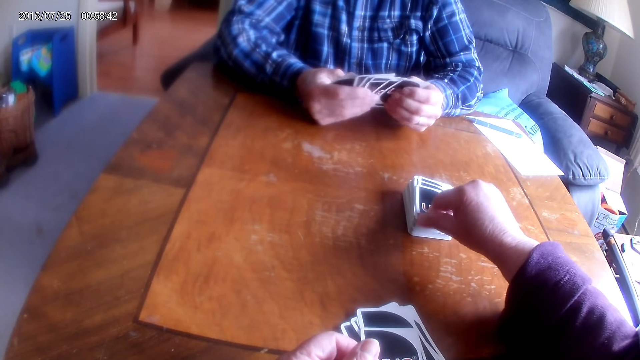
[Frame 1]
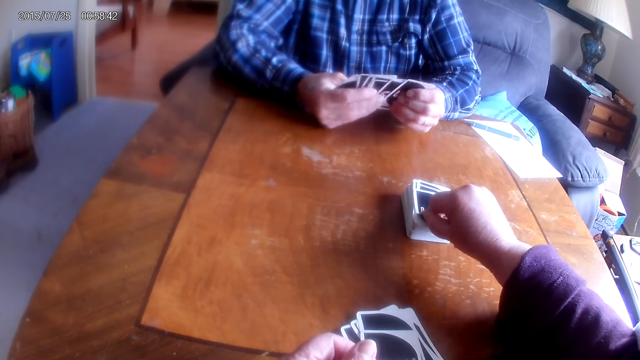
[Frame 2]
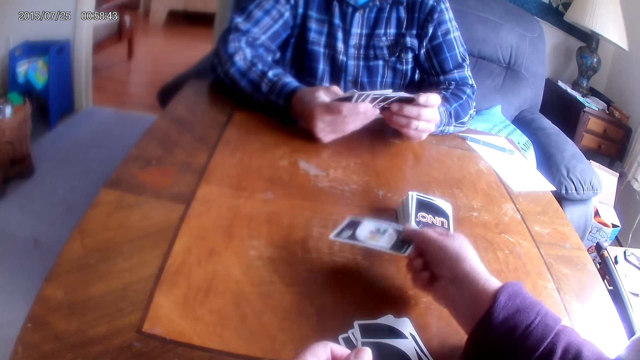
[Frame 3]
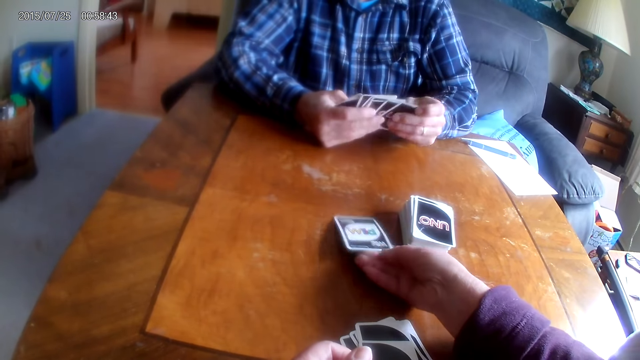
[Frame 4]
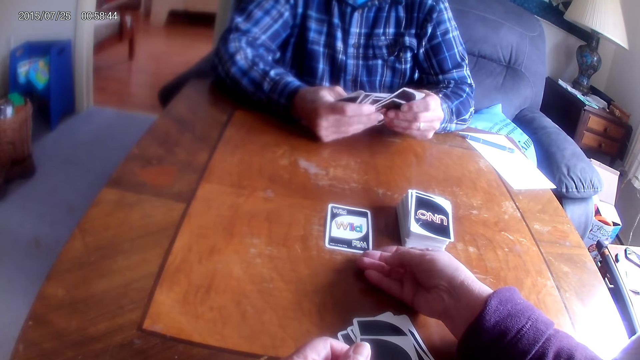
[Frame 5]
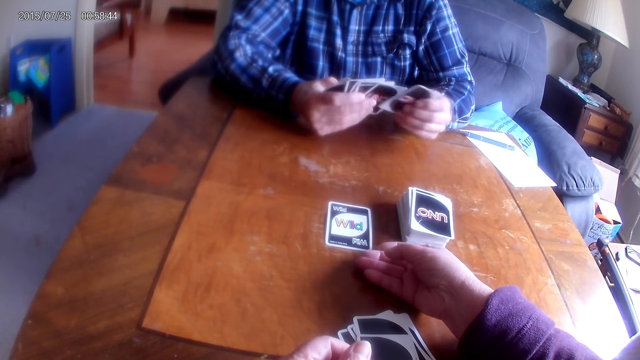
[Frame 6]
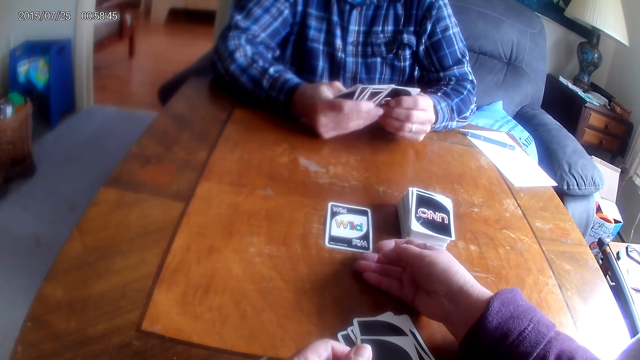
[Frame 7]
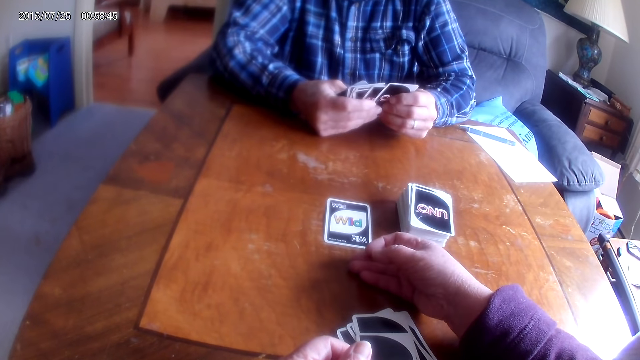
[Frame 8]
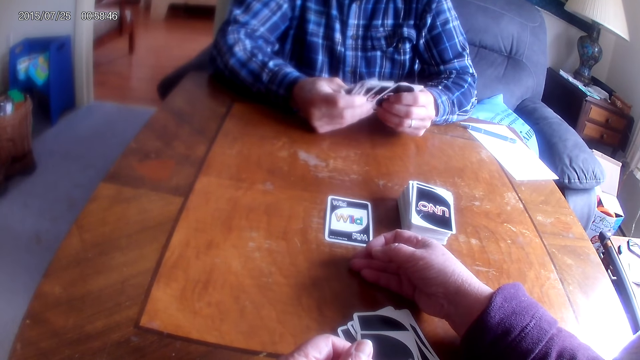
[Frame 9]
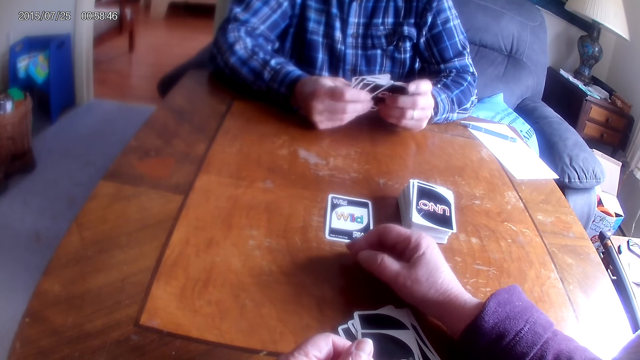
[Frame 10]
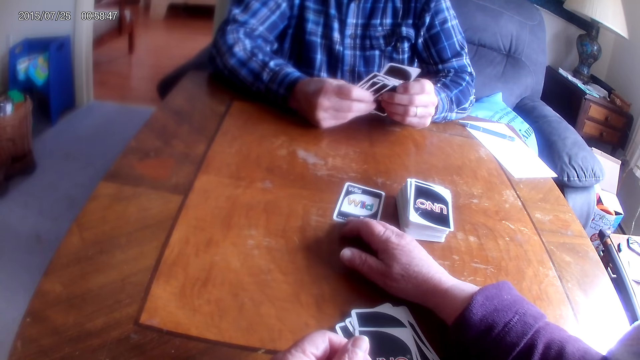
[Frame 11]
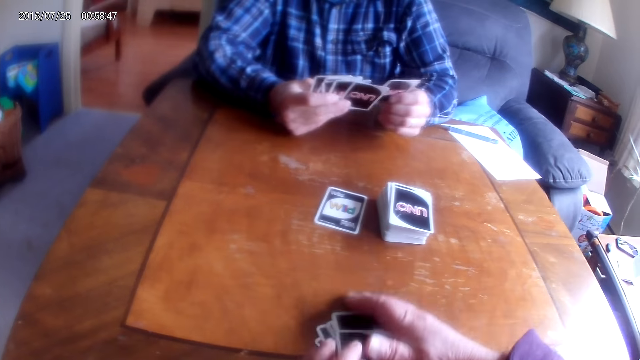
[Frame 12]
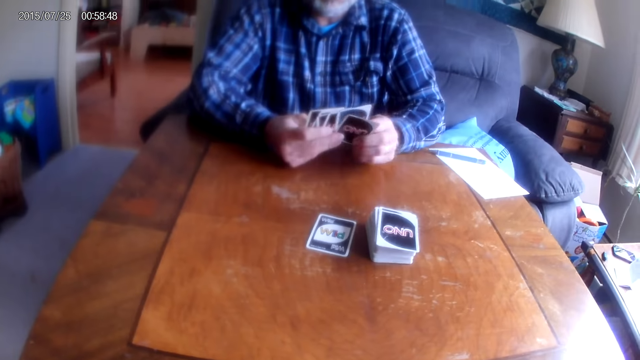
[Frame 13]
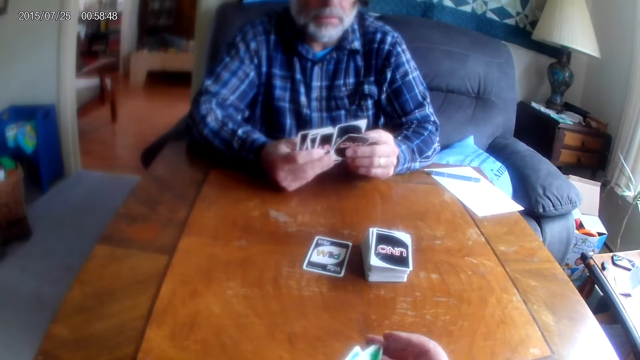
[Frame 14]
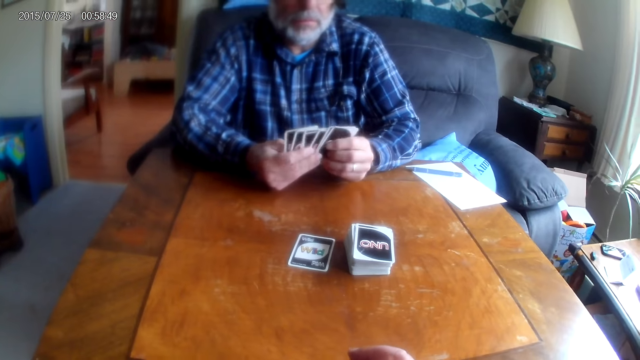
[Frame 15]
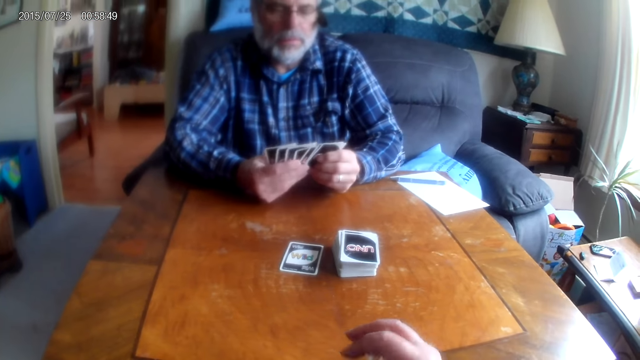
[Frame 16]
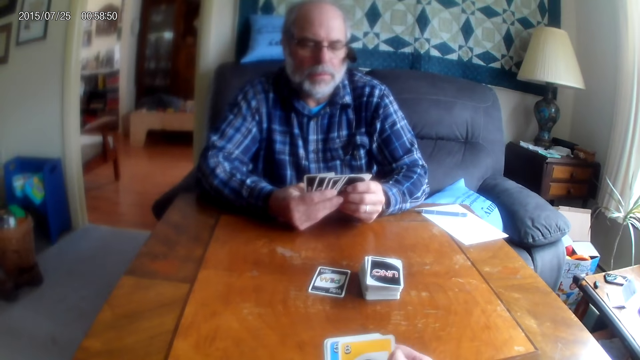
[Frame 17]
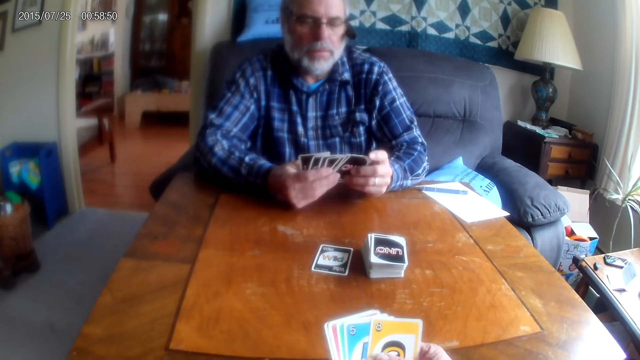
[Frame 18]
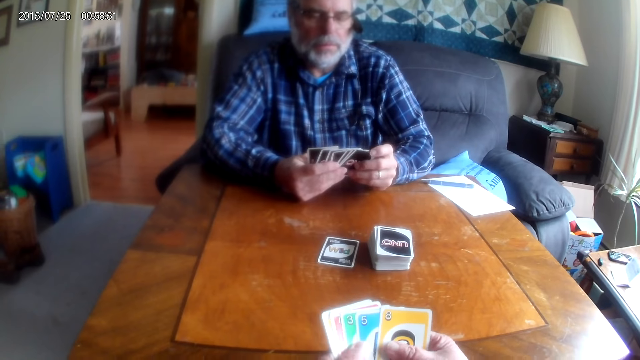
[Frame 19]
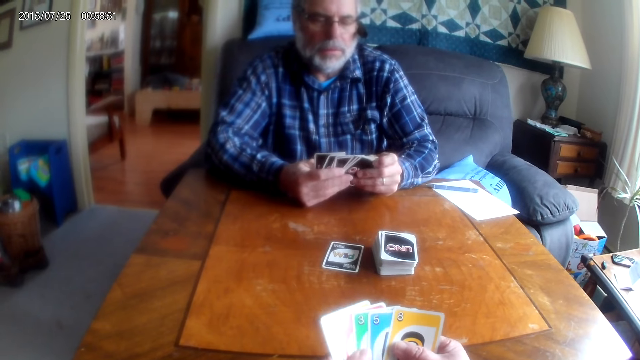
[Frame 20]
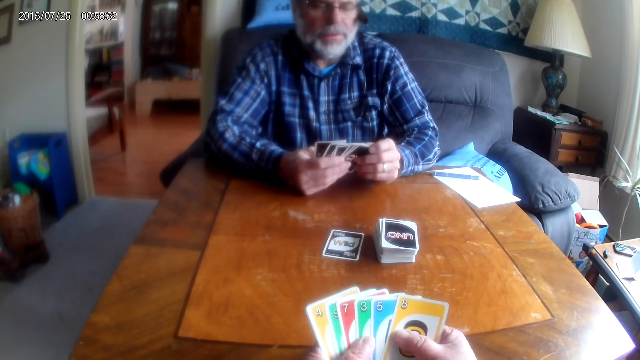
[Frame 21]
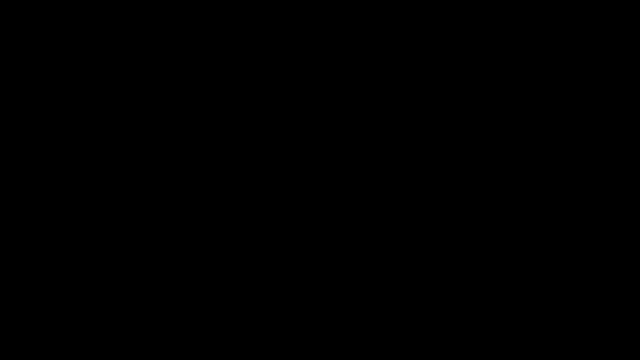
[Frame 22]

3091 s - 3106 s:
The camera wearer picks a card from the table and places the card on the table. A man arranges cards. The camera wearer converses with the man. The man responds to the camera wearer. The camera wearer pushes a card on the table and puts playing cards on the table. The man arranges cards. The camera wearer arranges cards.

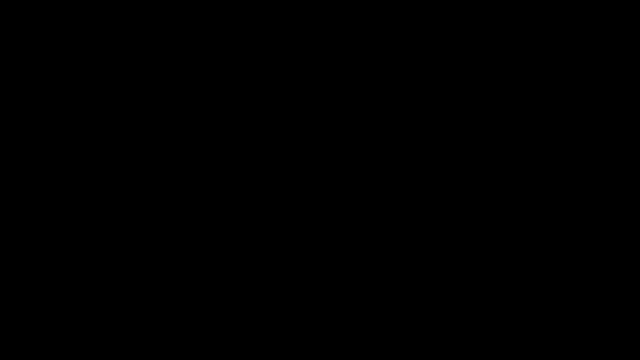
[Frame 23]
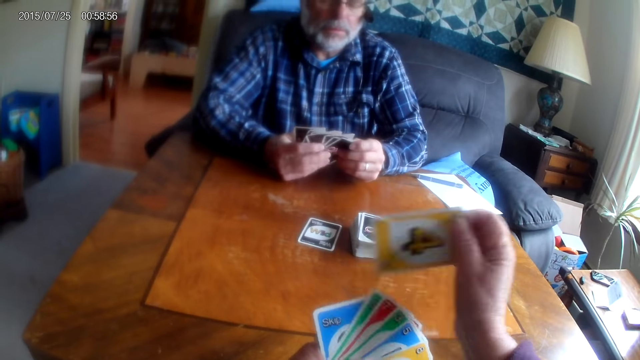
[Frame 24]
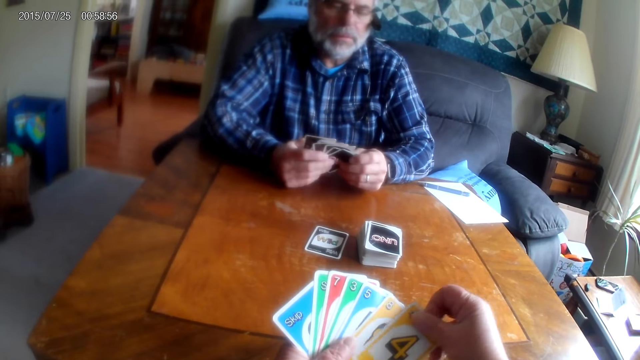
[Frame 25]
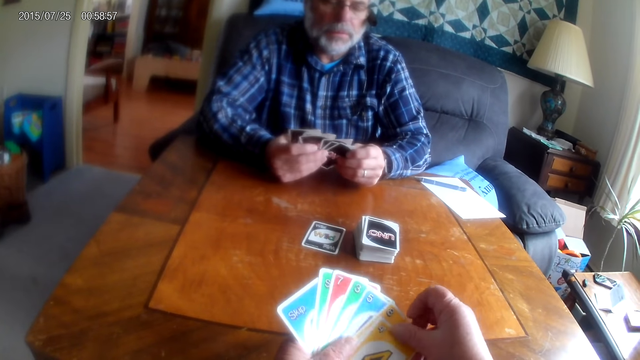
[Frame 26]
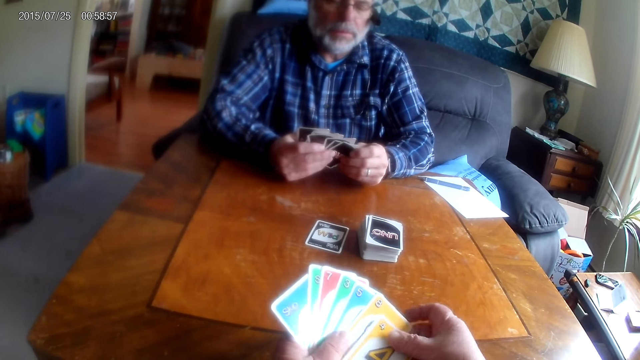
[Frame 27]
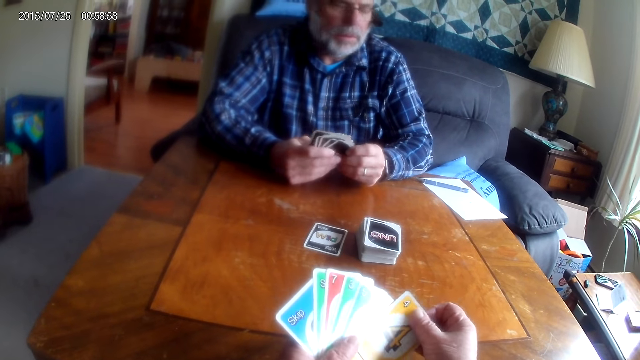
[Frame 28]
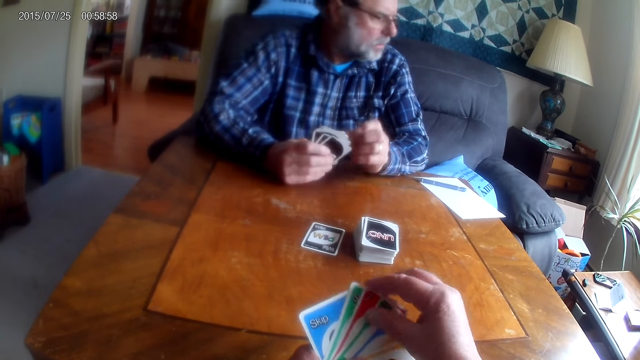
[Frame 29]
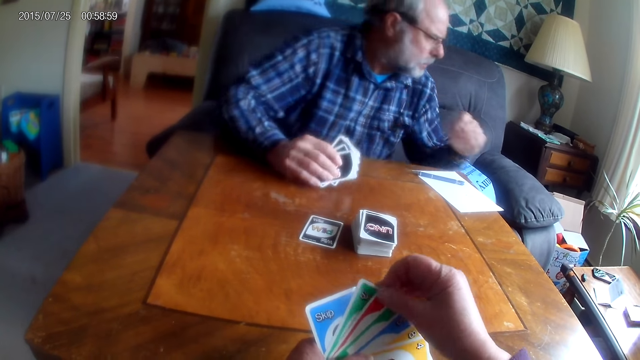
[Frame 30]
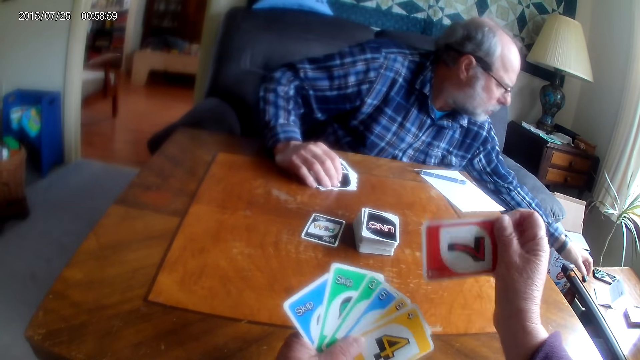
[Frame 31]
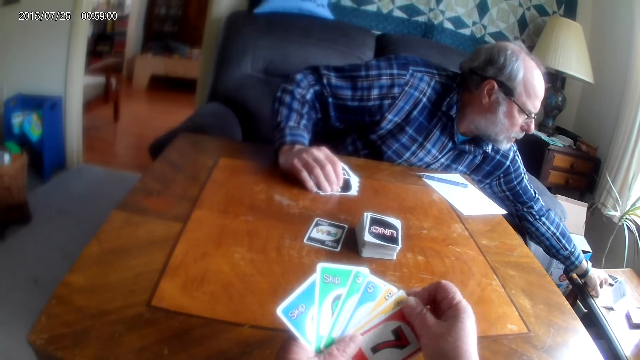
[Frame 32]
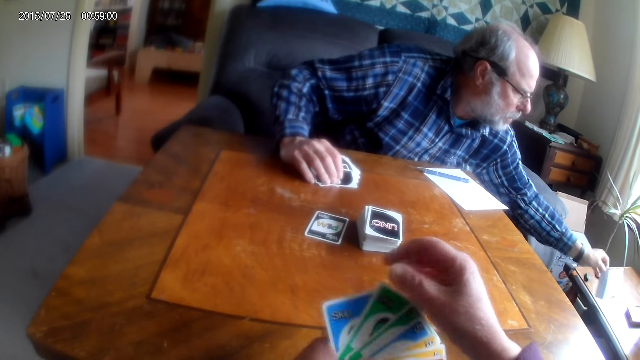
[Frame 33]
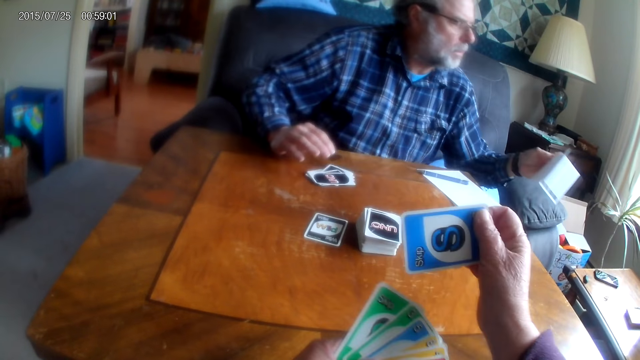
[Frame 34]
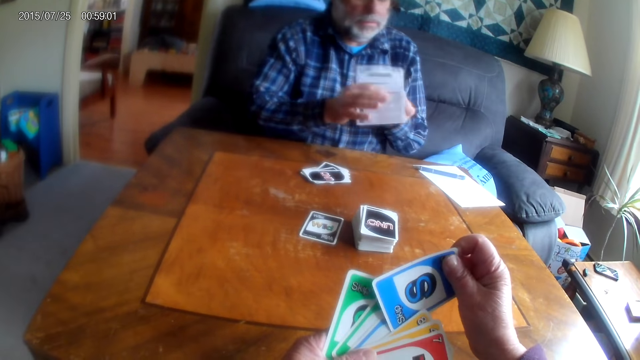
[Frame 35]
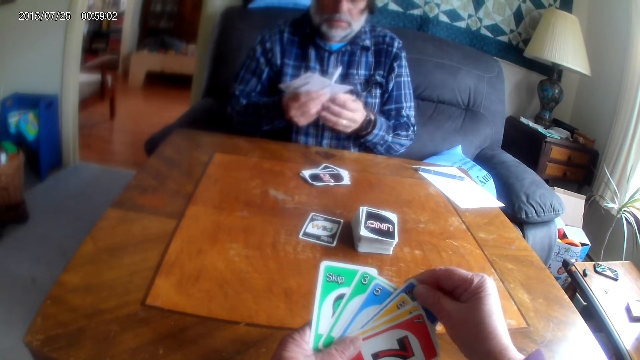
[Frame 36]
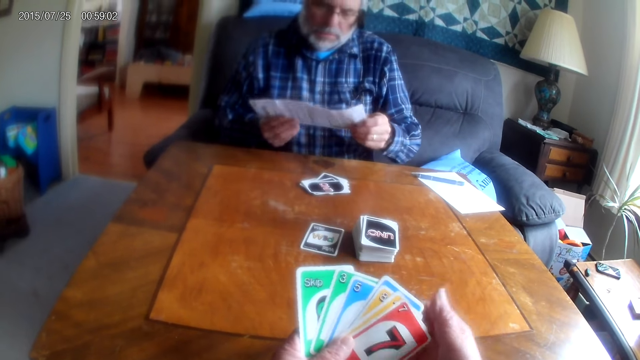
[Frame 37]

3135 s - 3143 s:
The camera wearer arranges cards. A man picks up a card or paper from the table. The camera wearer arranges the cards.
